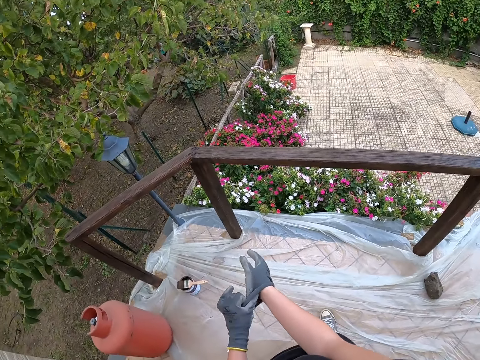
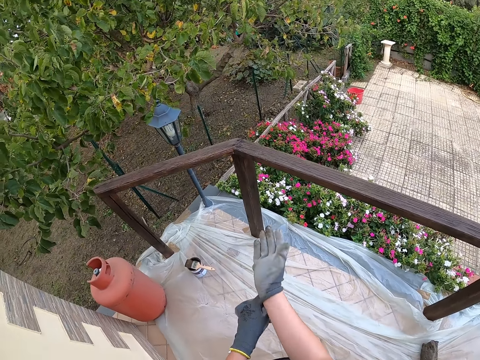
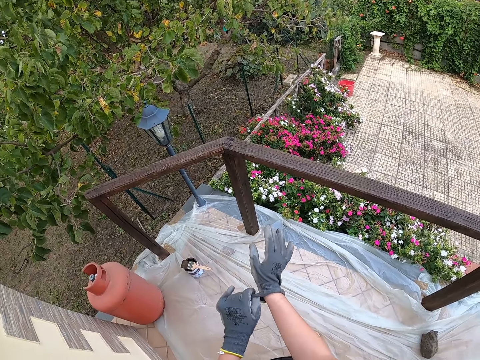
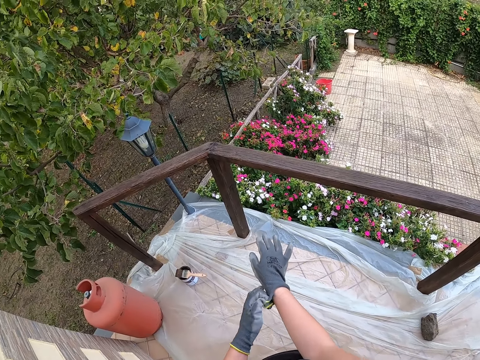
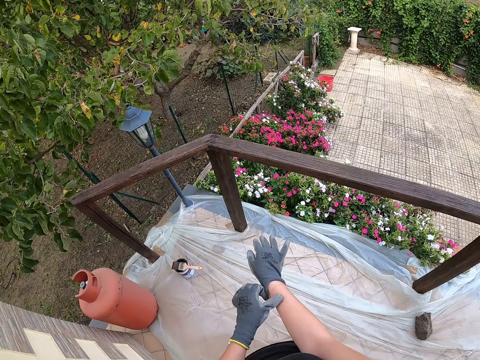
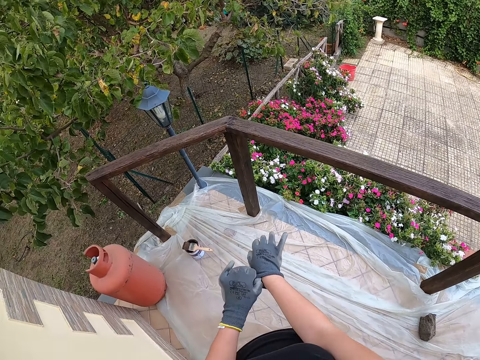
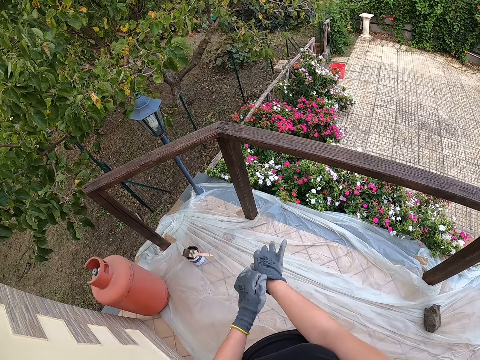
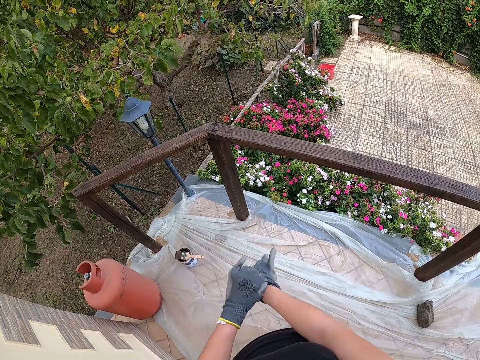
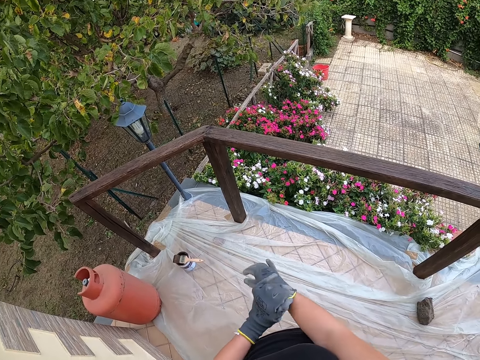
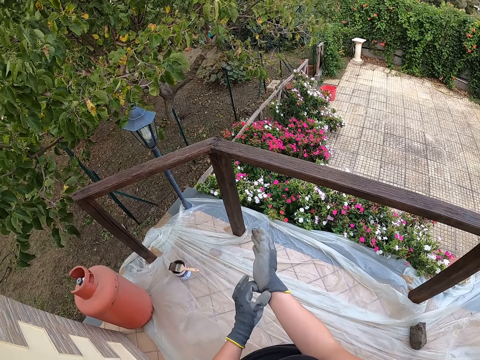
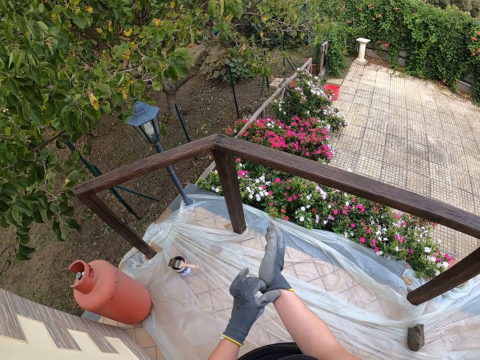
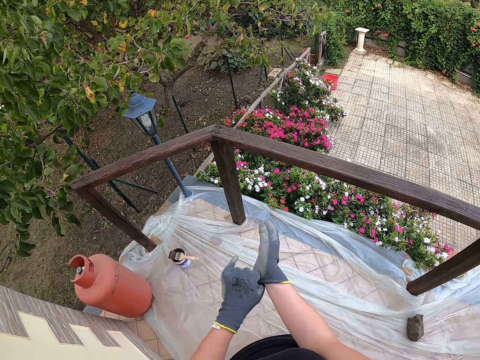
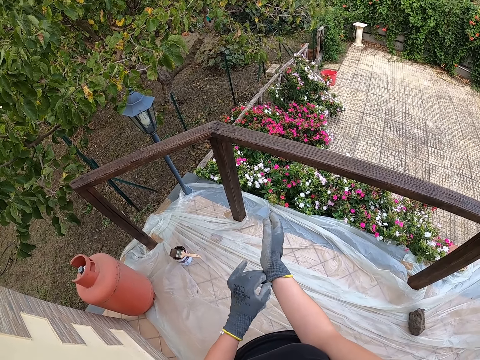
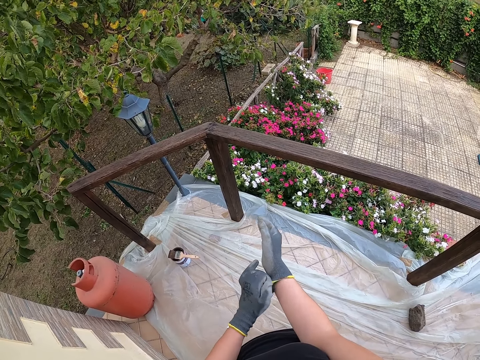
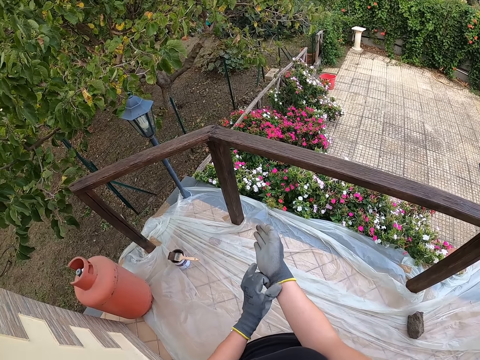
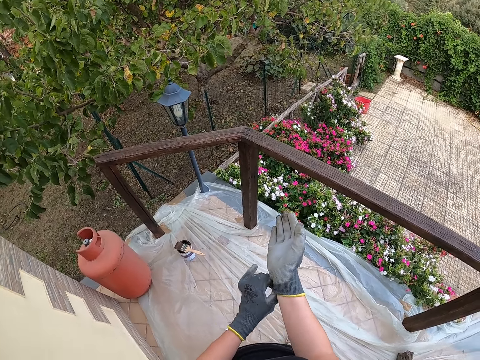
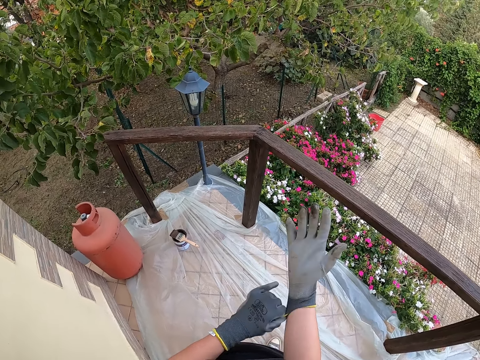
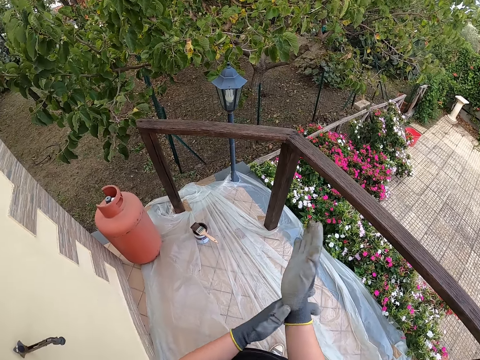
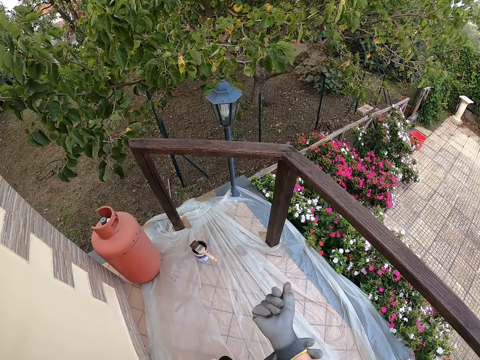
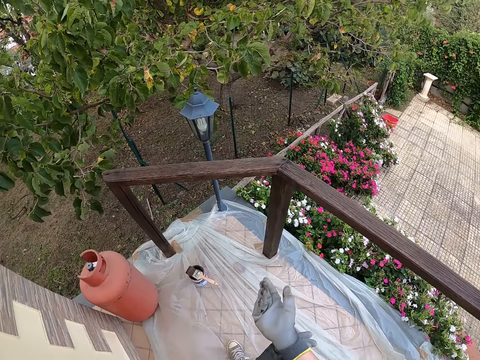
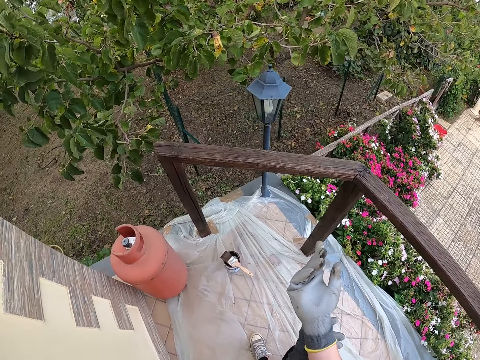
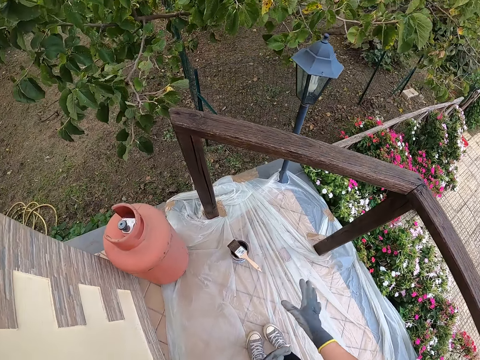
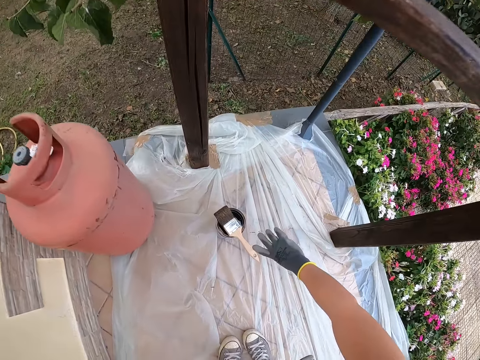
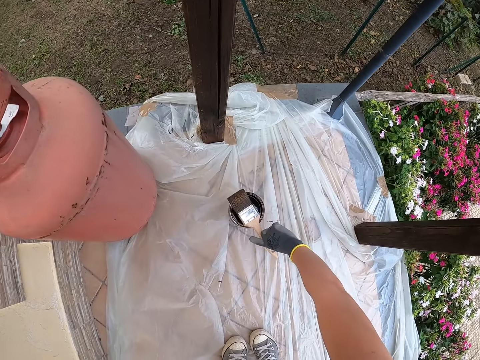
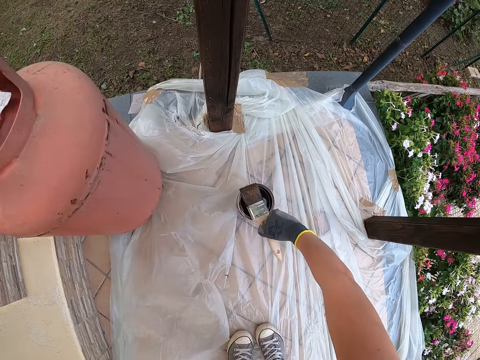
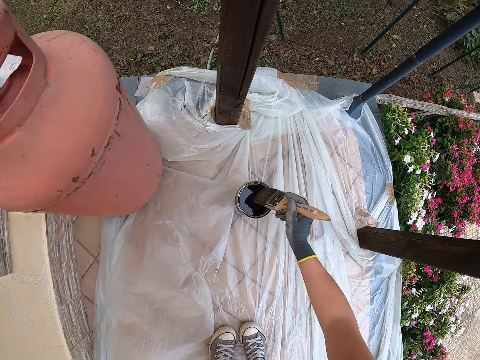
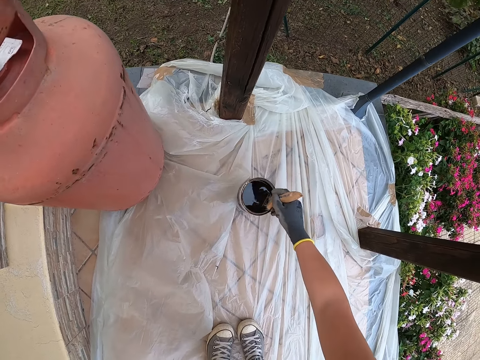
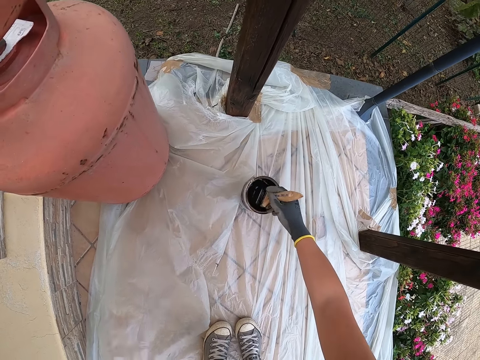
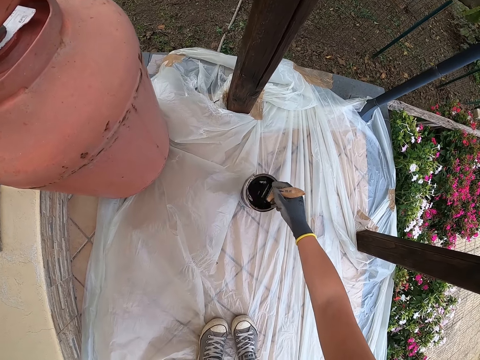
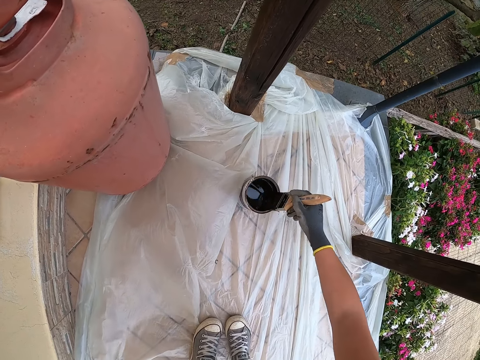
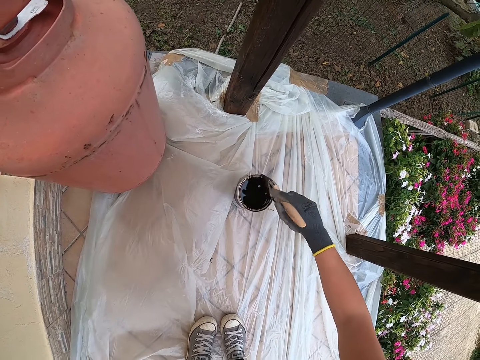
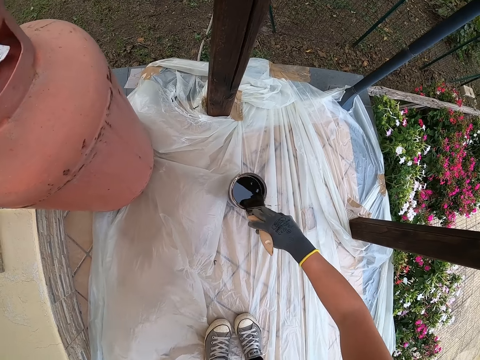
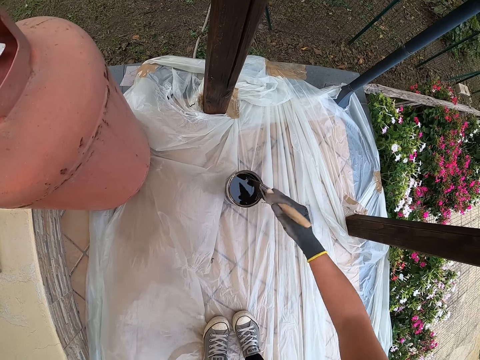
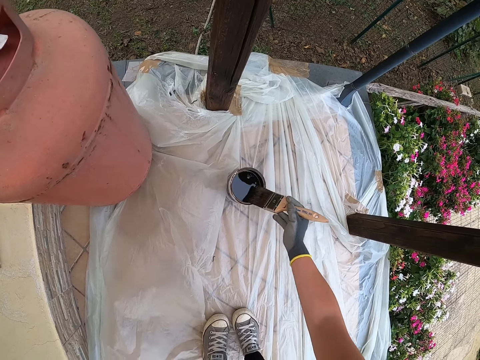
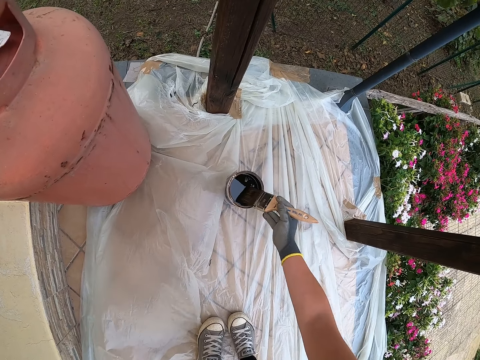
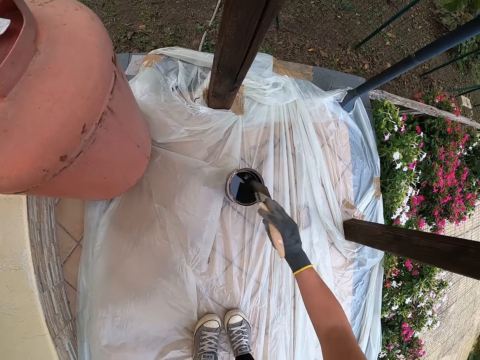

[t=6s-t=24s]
The camera wearer stops walking. She adjusts the gloves on the hands. She picks up a paint brush from the top of a paint container with her right hand. She dips the paint brush in the container filled with paint. She takes out the paint brush from the container. She drips off paint from the paint brush. She presses the brush against the paint container.

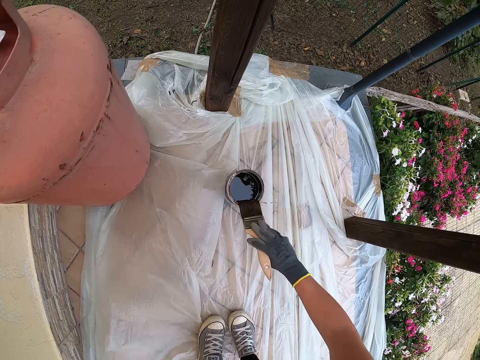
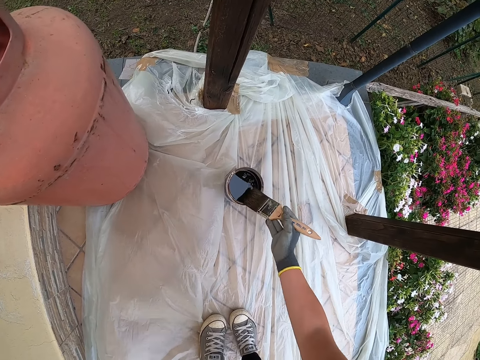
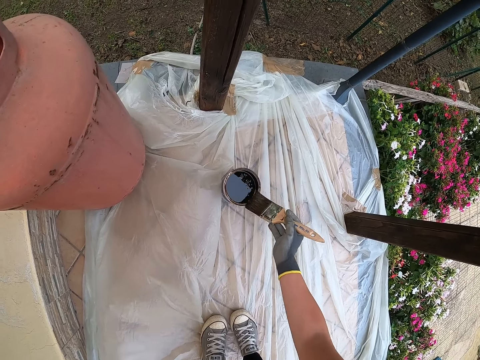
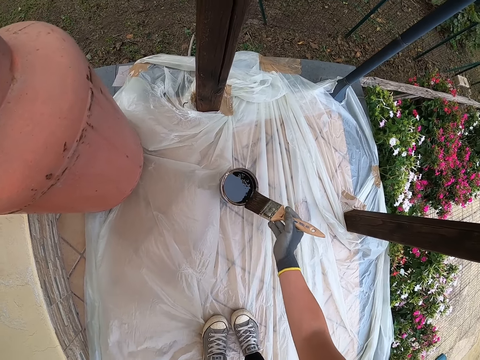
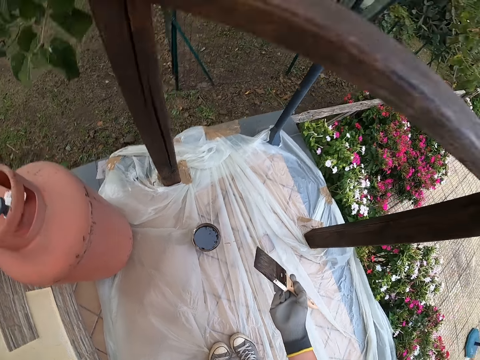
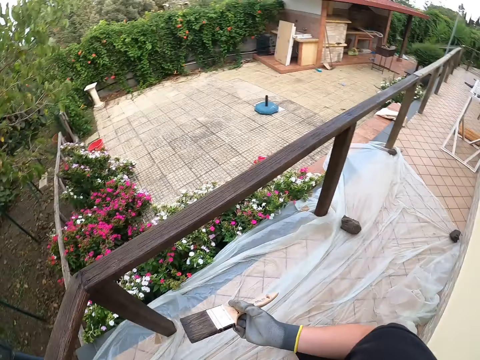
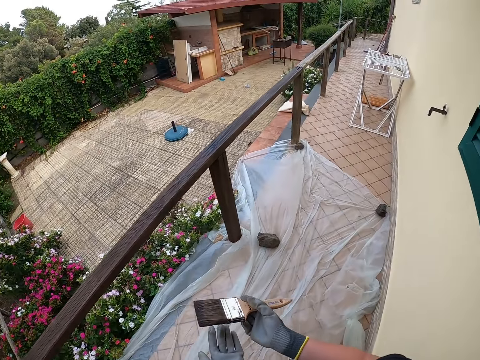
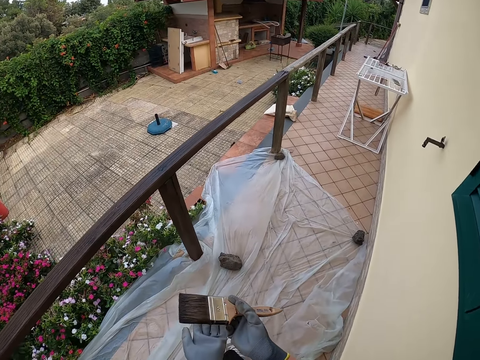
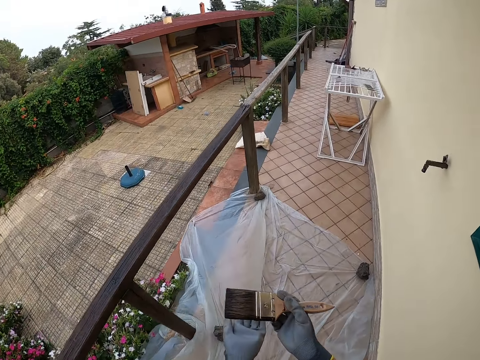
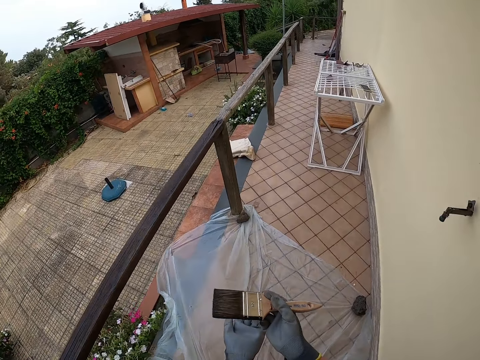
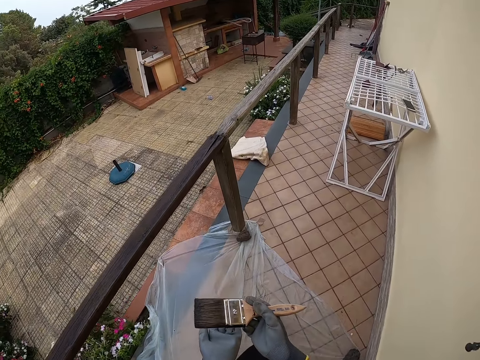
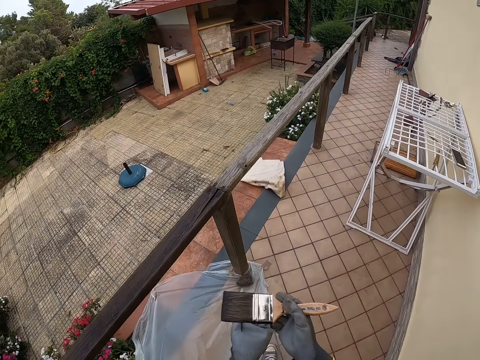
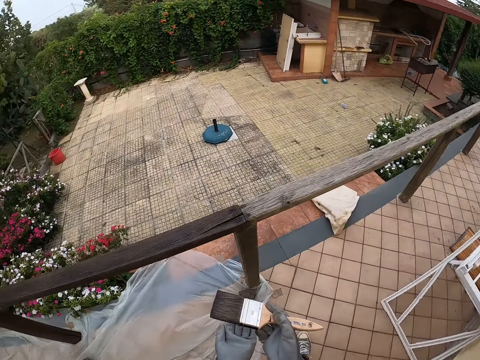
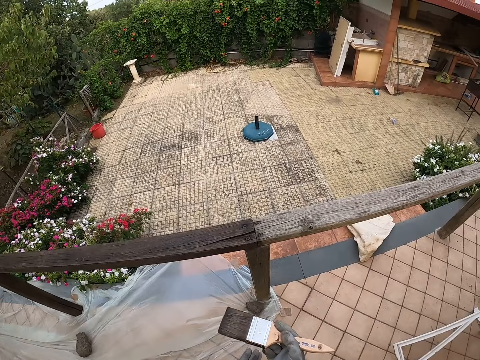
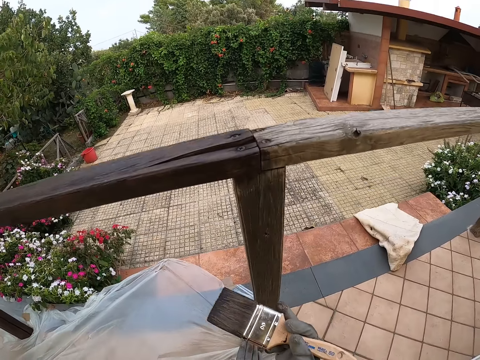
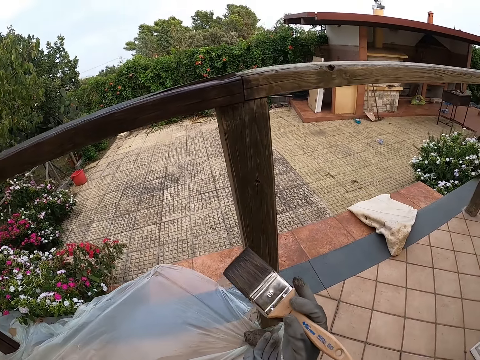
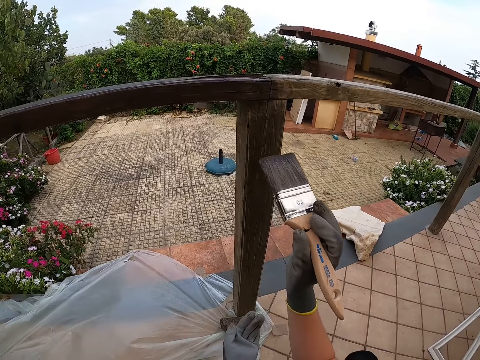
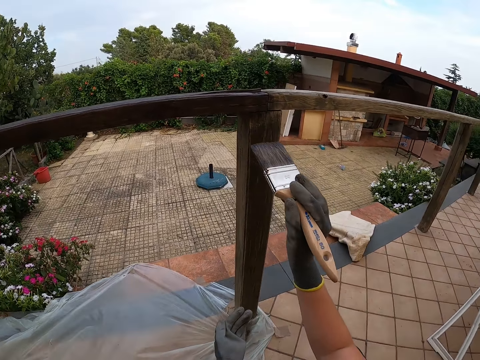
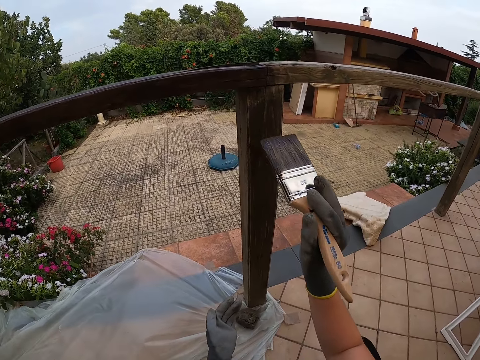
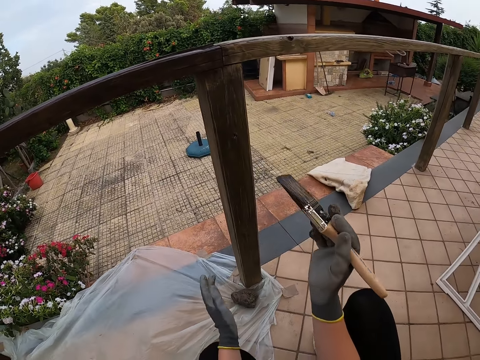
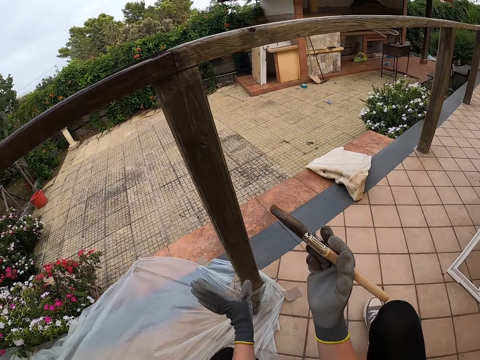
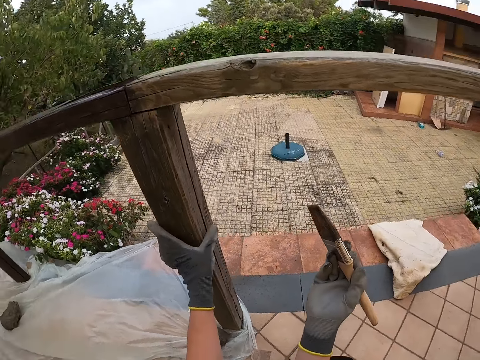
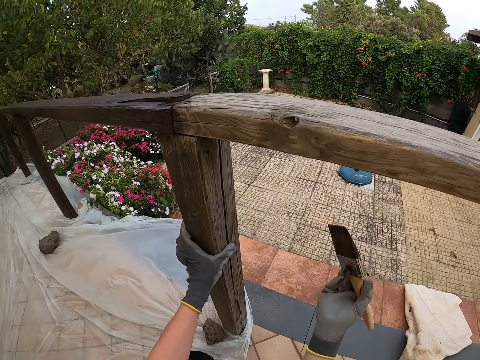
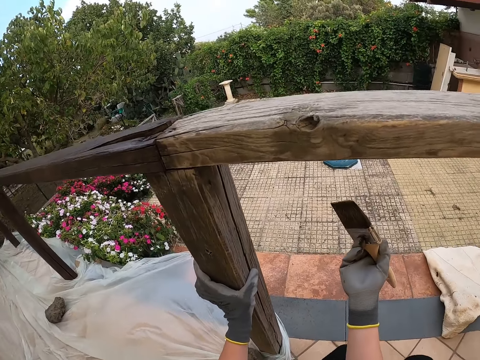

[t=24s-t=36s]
The camera wearer walks towards a pillar frame of wood or post in the railing. She stops walking and squats. She paints the post of the railing with the paint brush. She adjusts position around the pillar of wood. She holds the post of the railing with her left hand.
